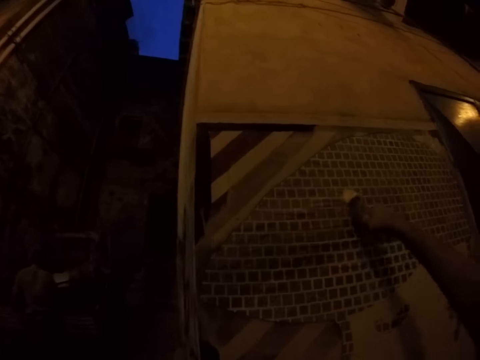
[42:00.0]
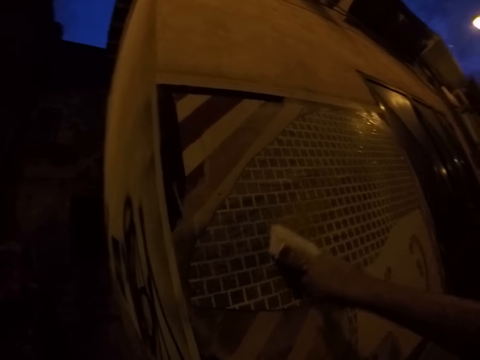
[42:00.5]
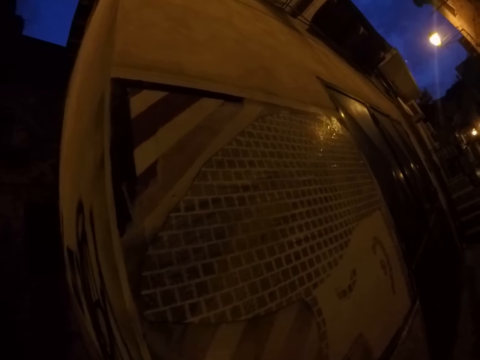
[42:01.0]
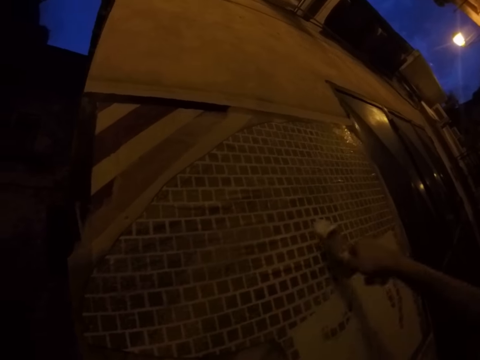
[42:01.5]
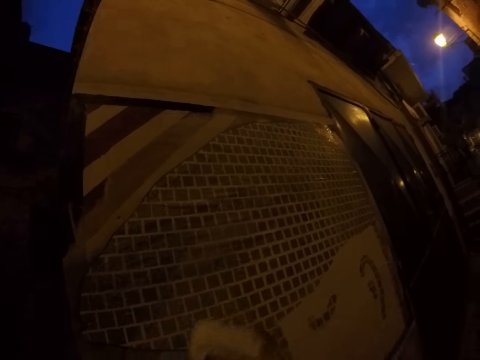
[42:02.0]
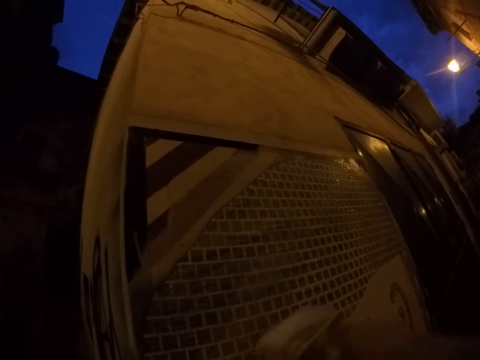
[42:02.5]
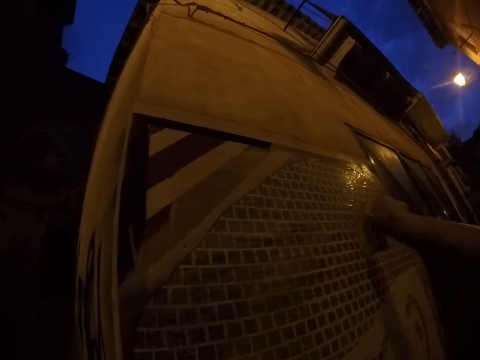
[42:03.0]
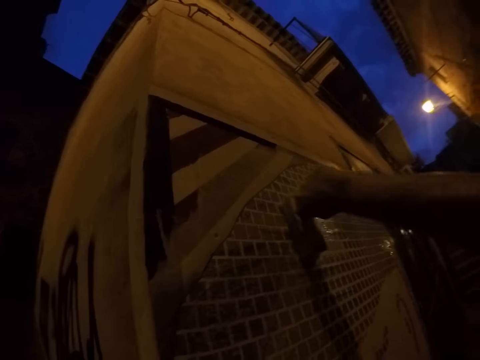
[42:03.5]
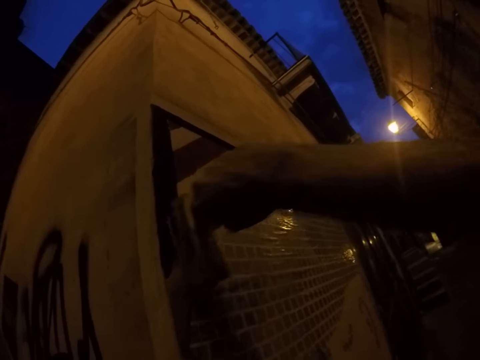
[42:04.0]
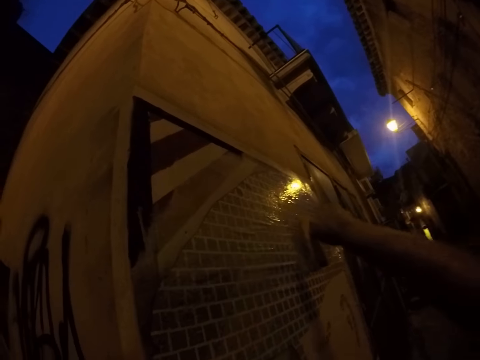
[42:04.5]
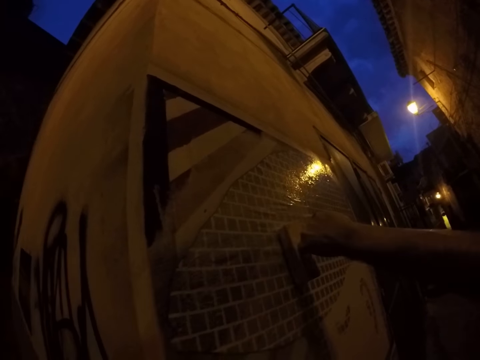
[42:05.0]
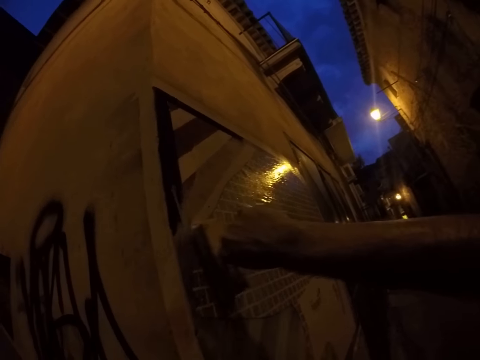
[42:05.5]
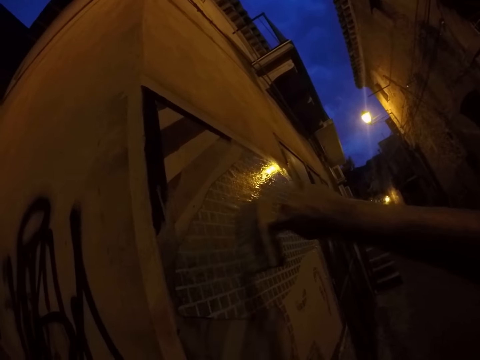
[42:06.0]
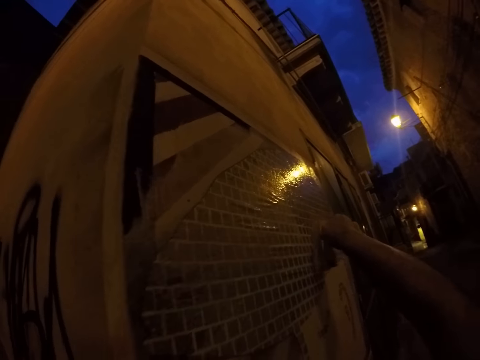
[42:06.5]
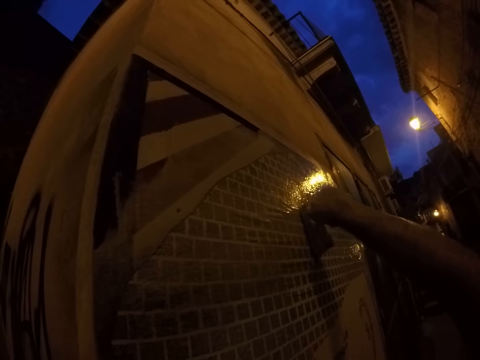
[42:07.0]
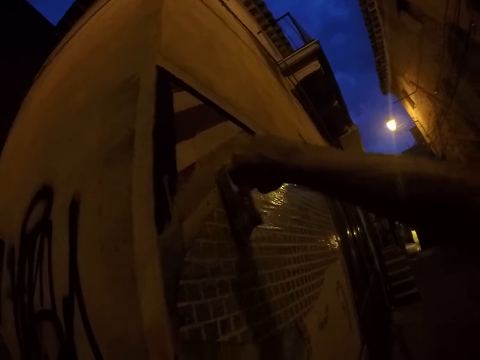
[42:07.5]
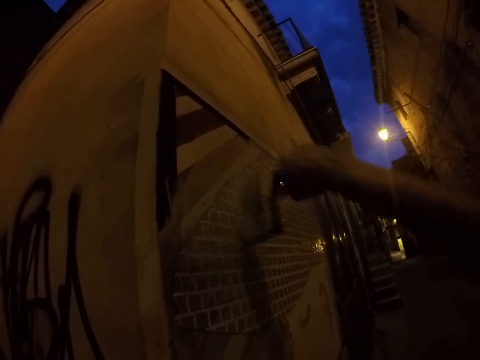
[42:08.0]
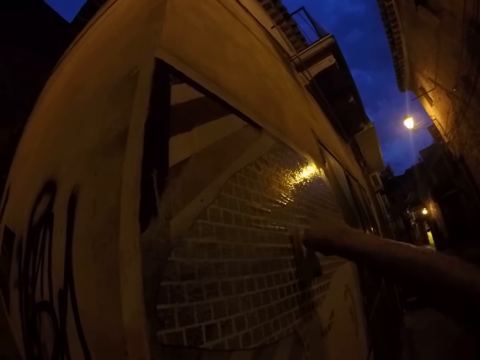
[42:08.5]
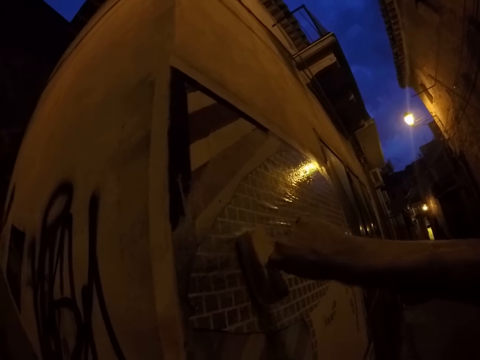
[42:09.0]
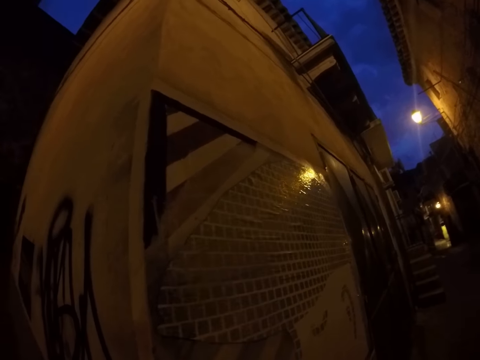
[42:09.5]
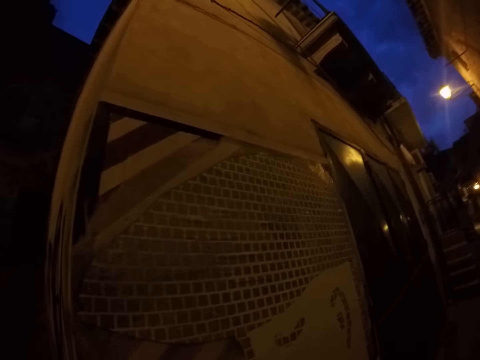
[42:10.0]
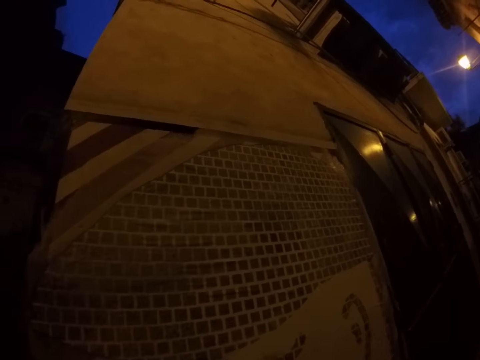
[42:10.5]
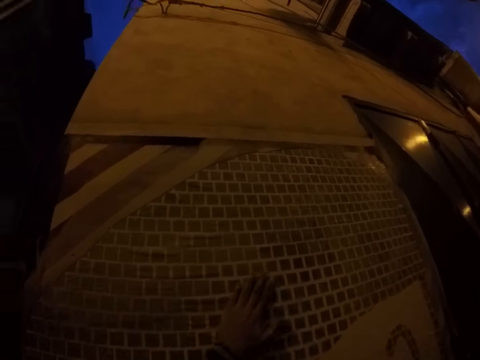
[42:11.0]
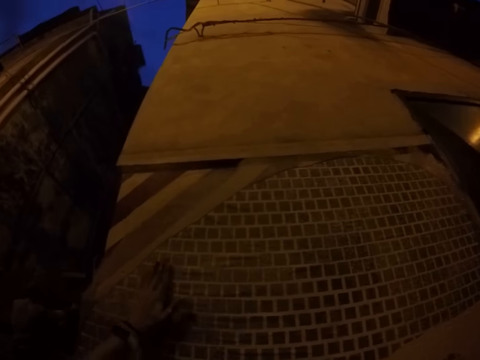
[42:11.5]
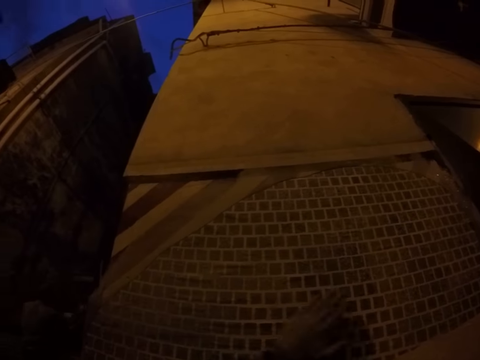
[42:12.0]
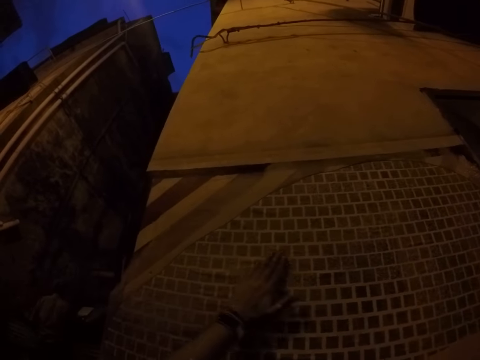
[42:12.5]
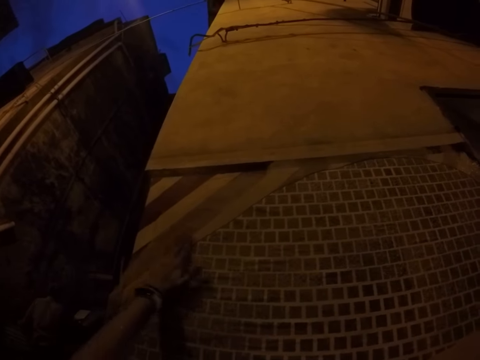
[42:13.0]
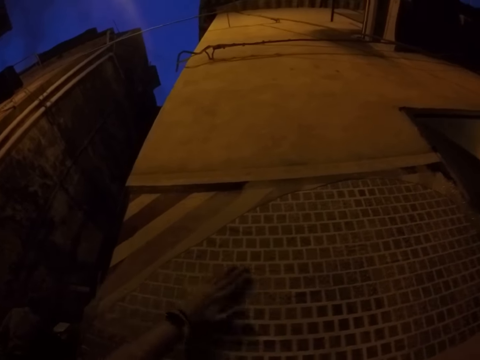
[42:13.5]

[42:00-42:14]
The camera wearer paints the drawing on the wall with the paintbrush in his right hand. He wipes the drawing on the wall with his left hand. He spreads paint.

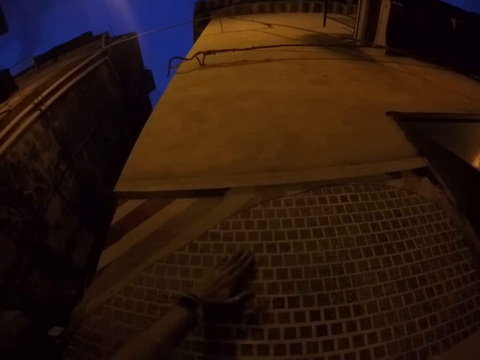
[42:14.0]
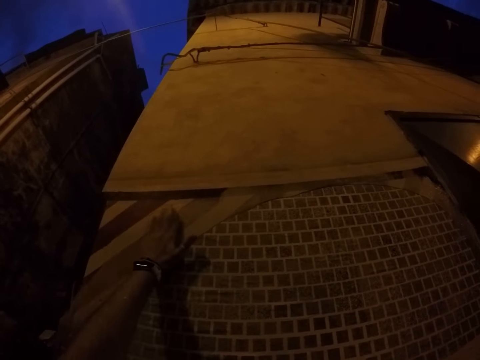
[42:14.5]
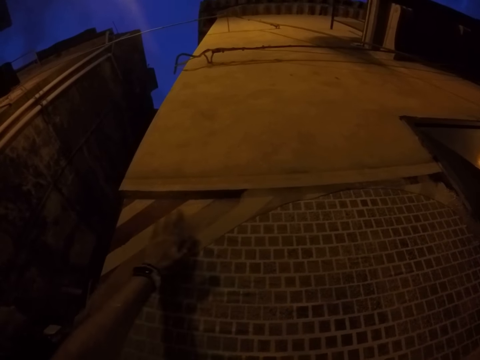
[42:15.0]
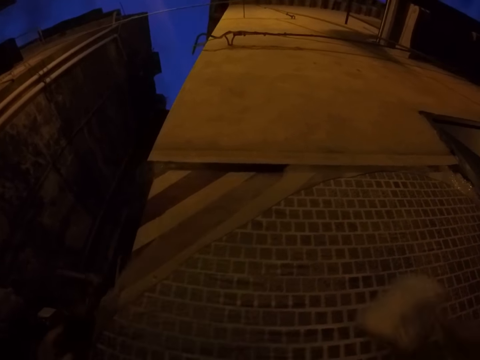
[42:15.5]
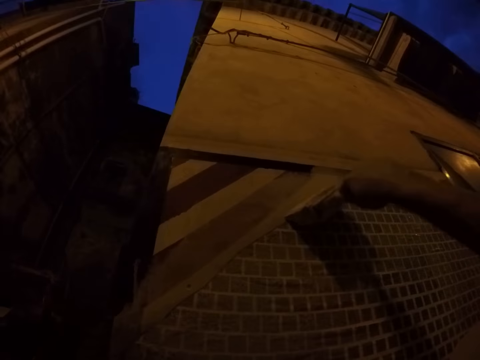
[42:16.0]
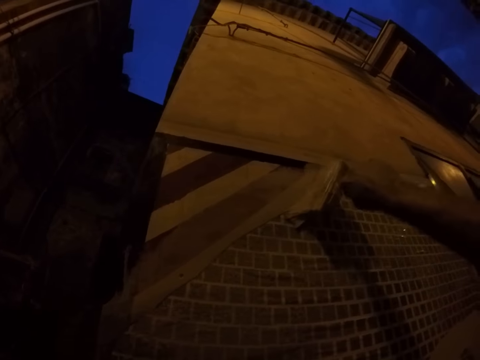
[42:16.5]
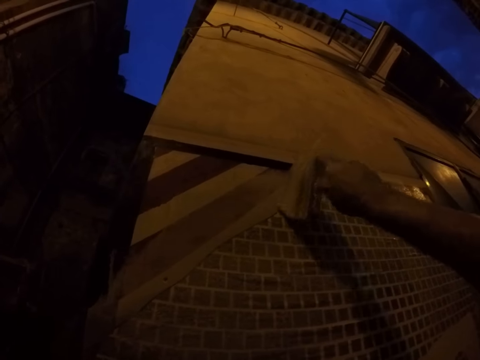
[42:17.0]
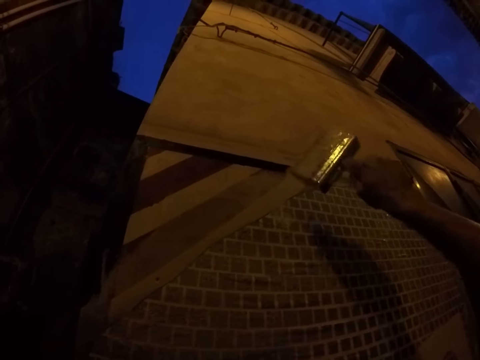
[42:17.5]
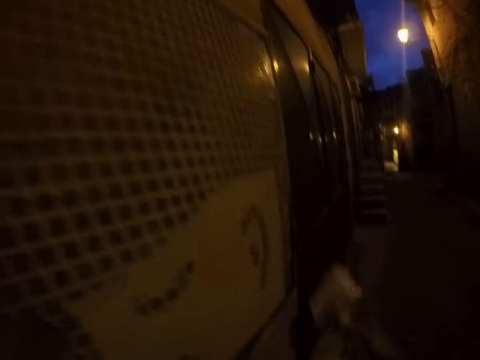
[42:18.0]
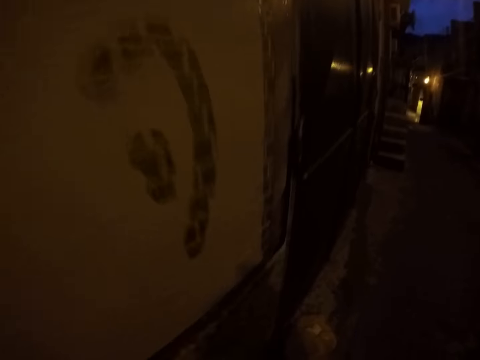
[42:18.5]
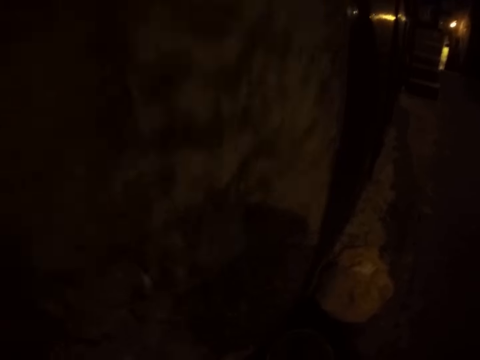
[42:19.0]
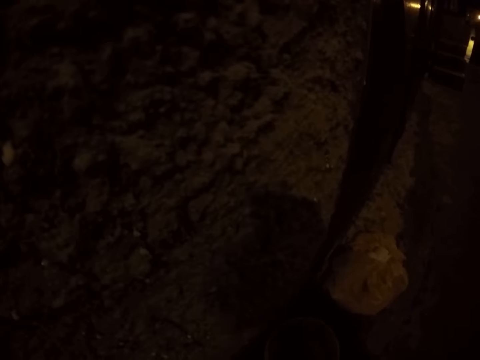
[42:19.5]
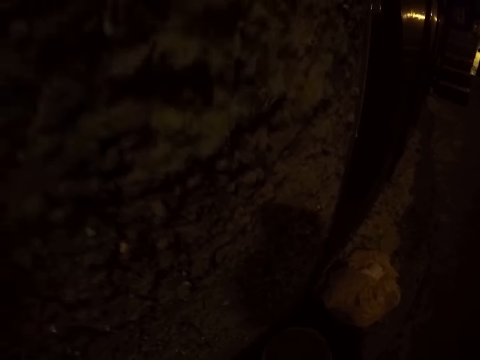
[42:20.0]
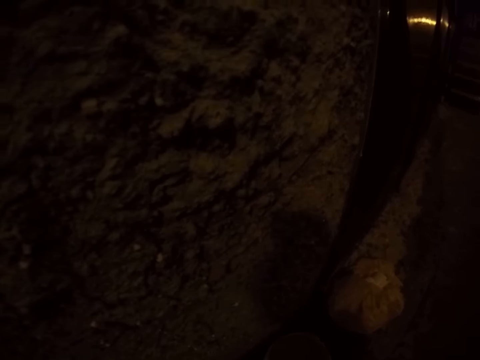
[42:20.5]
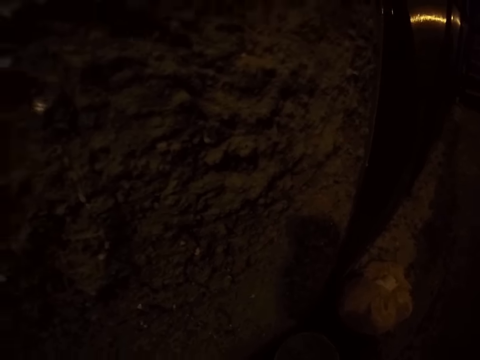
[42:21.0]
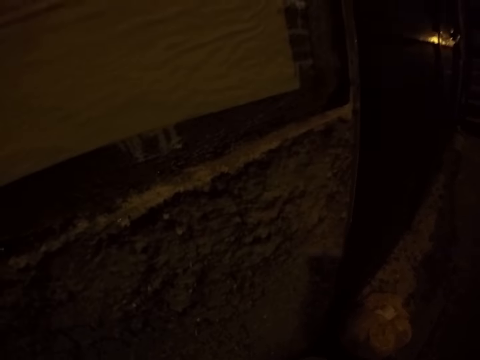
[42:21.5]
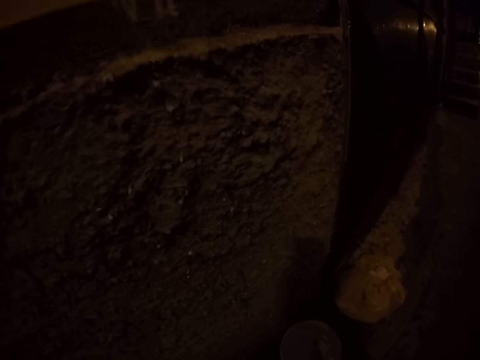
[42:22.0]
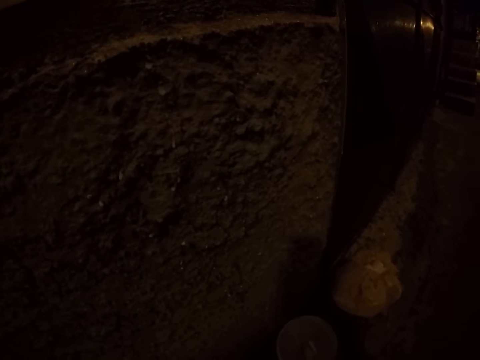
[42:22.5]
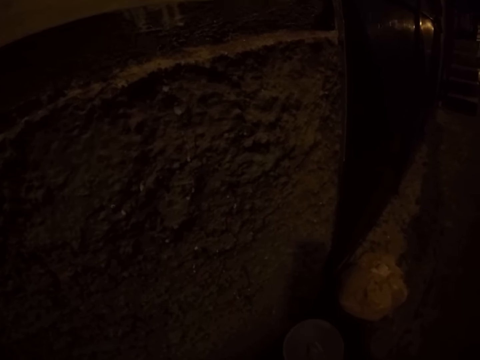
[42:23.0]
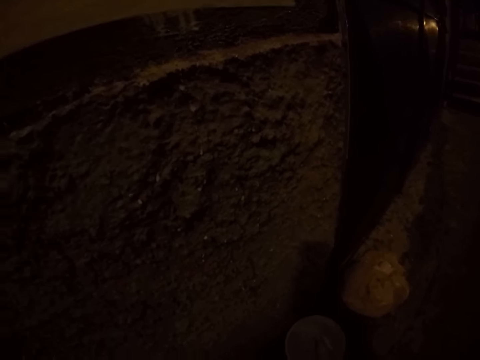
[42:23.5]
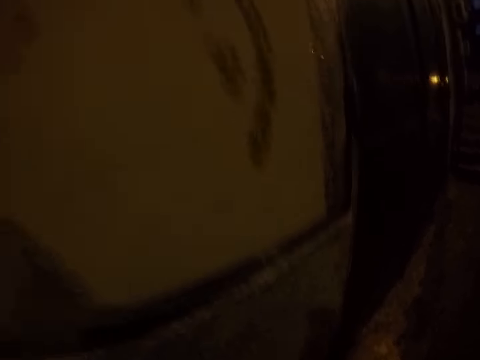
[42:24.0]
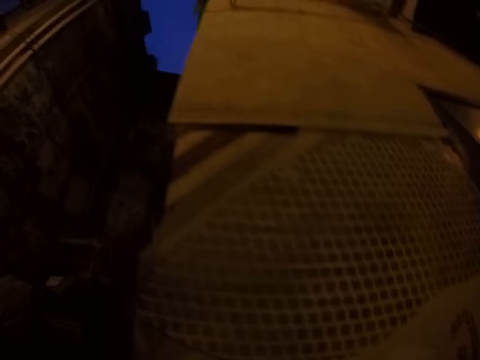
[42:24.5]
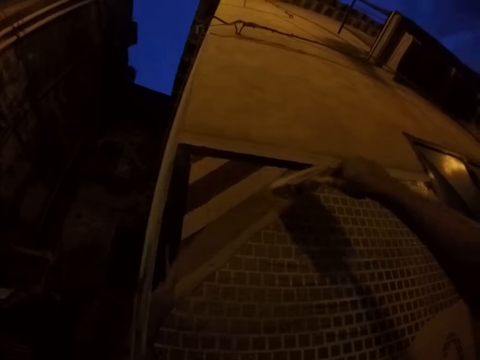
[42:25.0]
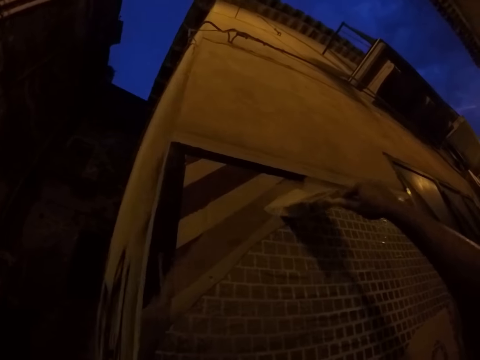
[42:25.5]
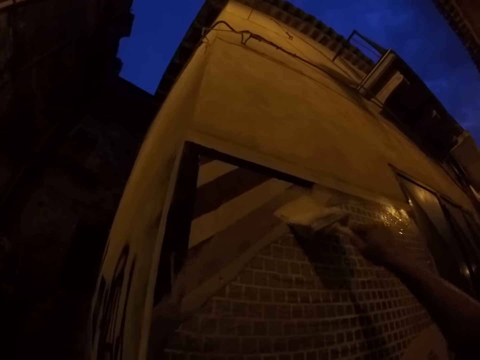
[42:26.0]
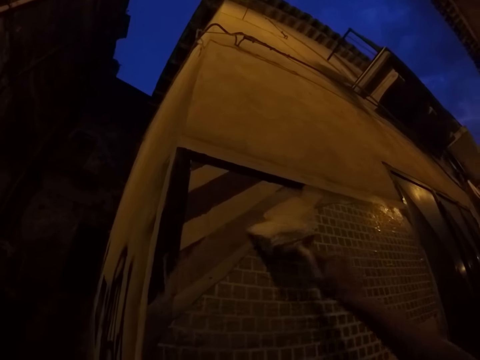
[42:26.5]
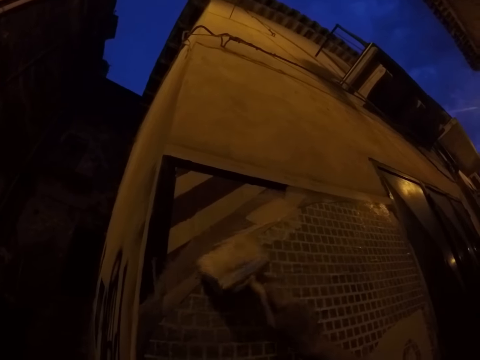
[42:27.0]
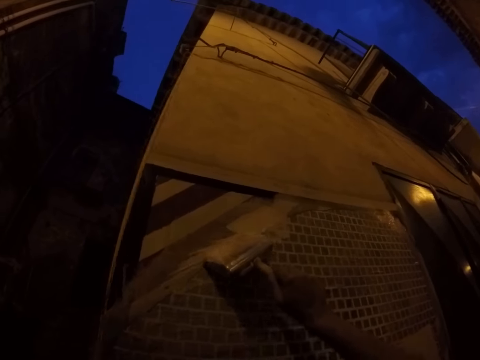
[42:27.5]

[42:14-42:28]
The camera wearer dabs the paintbrush on the drawing on the wall with his right hand. He picks up the paint. He dips the paintbrush in the paint container with his right hand. He dabs the paintbrush on the edge of the paint container with his right hand. He dabs the paintbrush on the drawing on the wall with his right hand.
